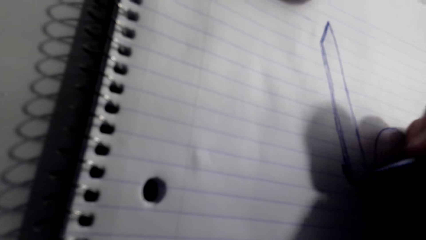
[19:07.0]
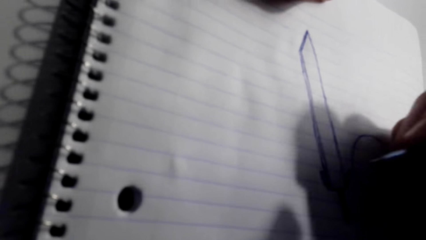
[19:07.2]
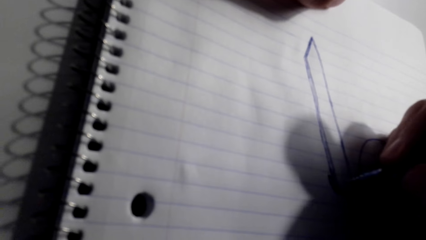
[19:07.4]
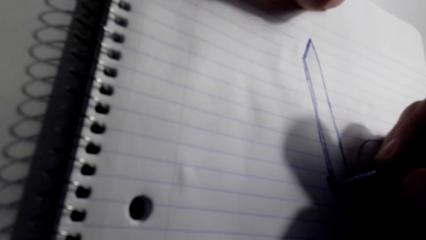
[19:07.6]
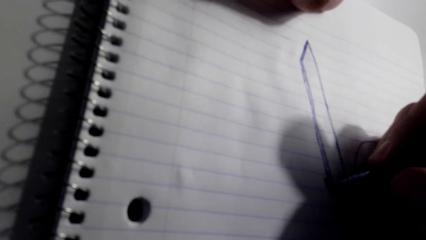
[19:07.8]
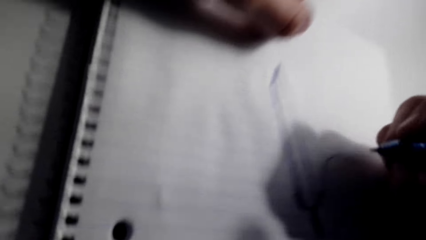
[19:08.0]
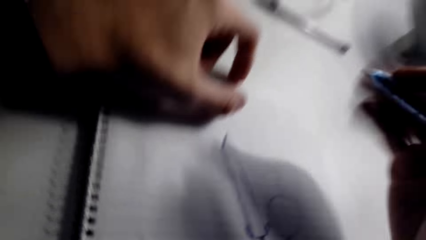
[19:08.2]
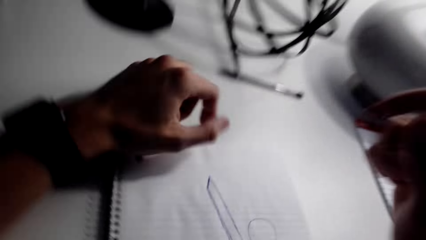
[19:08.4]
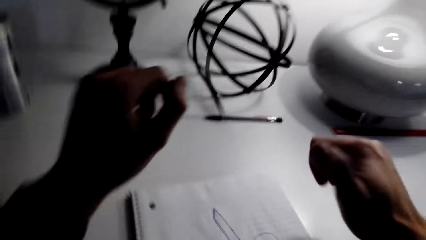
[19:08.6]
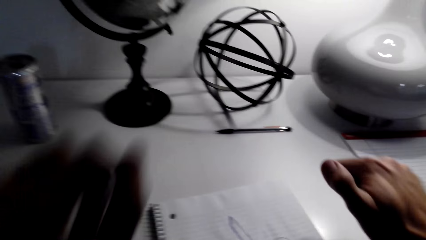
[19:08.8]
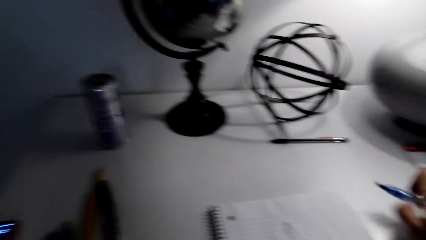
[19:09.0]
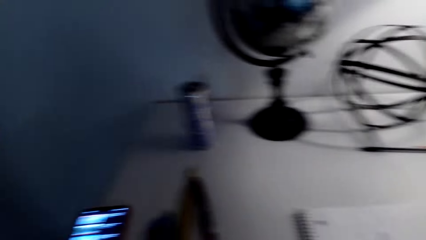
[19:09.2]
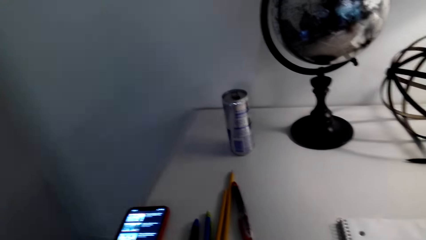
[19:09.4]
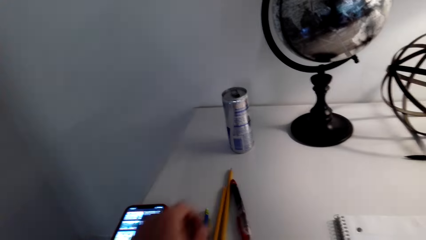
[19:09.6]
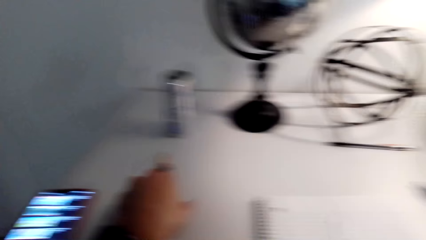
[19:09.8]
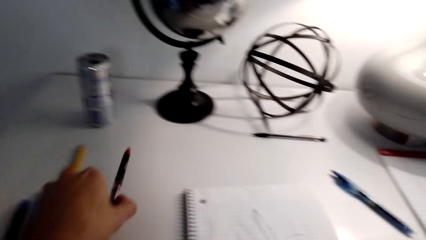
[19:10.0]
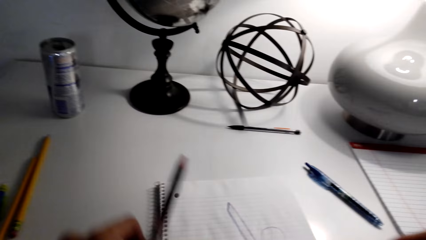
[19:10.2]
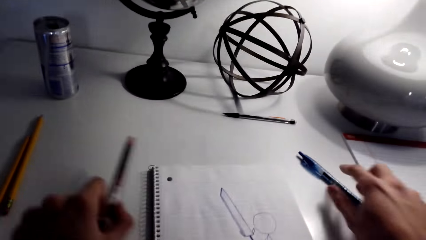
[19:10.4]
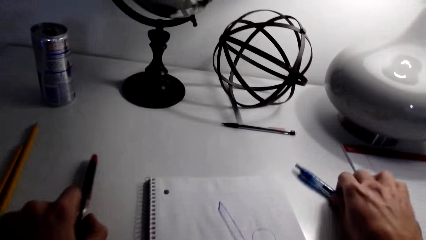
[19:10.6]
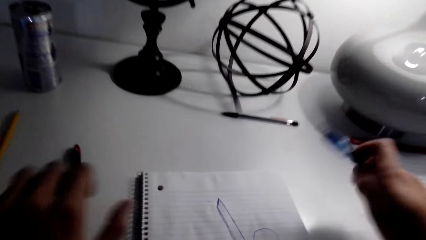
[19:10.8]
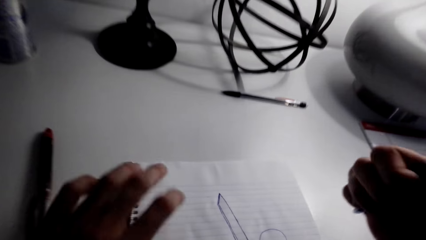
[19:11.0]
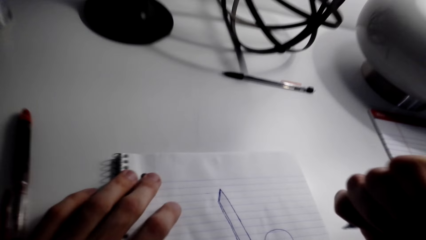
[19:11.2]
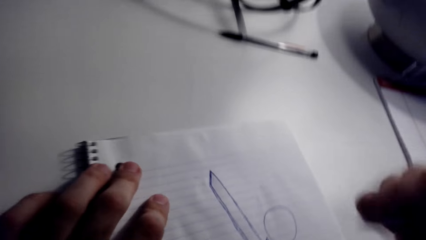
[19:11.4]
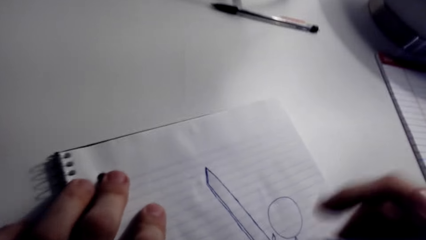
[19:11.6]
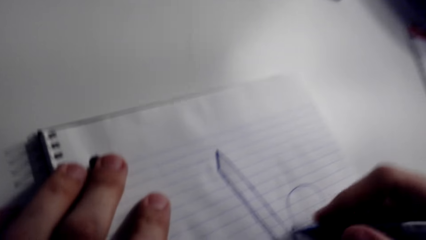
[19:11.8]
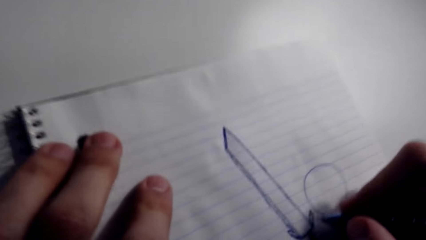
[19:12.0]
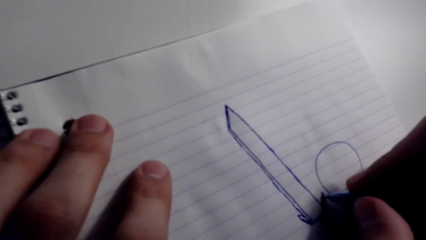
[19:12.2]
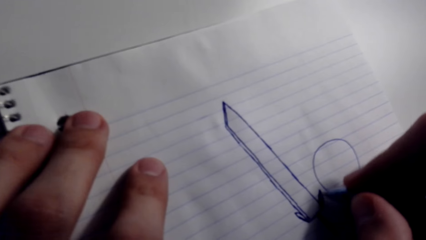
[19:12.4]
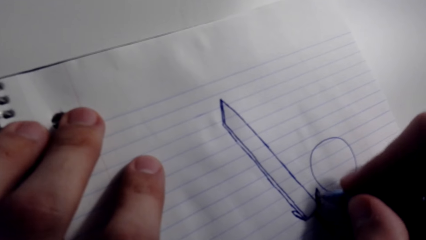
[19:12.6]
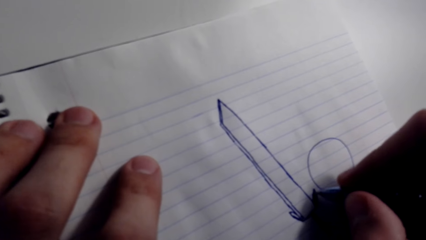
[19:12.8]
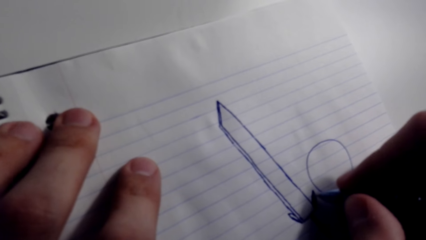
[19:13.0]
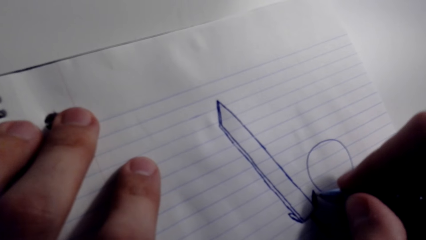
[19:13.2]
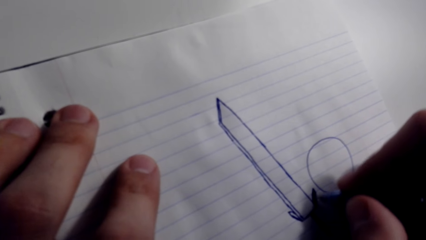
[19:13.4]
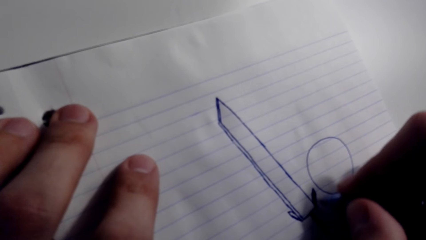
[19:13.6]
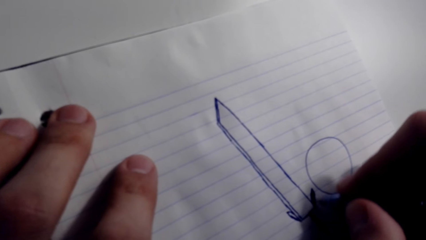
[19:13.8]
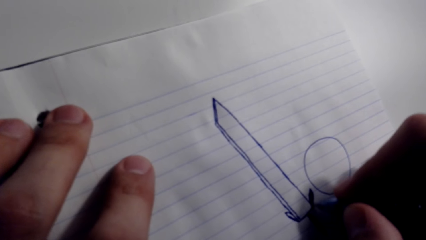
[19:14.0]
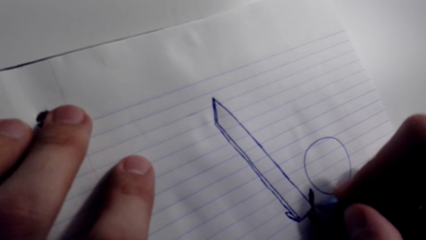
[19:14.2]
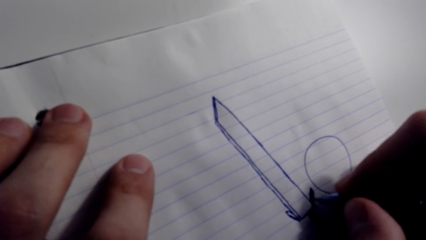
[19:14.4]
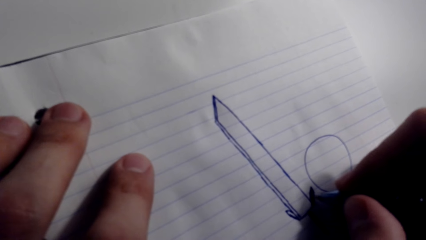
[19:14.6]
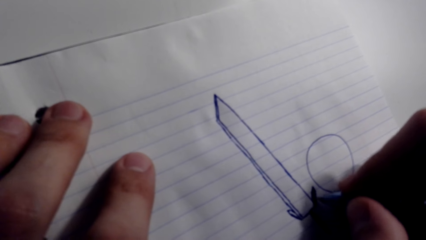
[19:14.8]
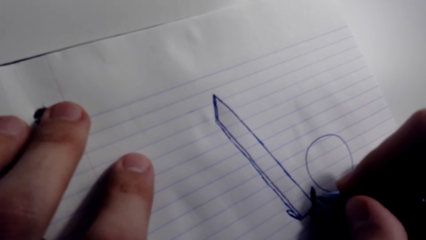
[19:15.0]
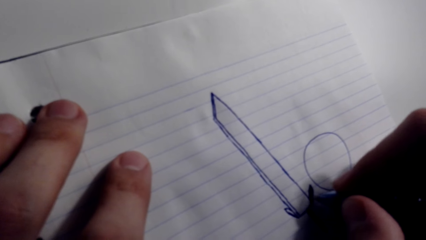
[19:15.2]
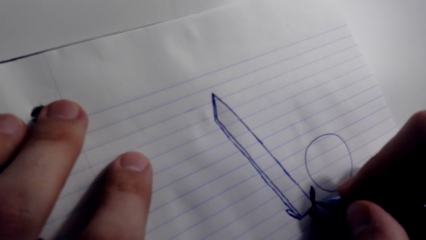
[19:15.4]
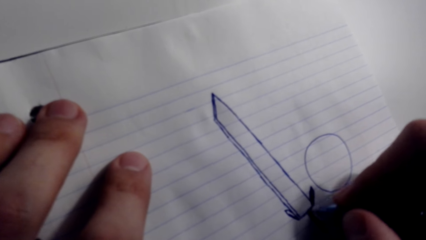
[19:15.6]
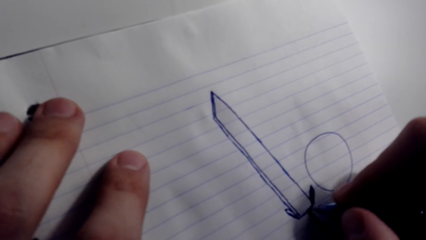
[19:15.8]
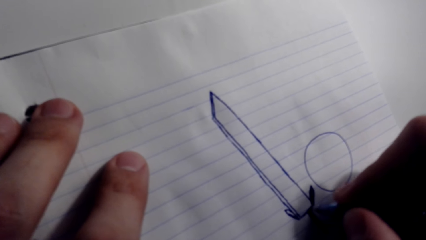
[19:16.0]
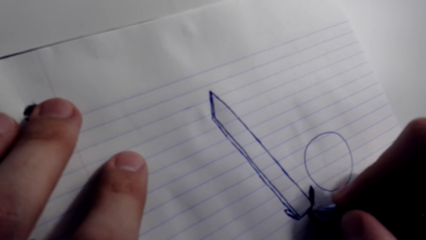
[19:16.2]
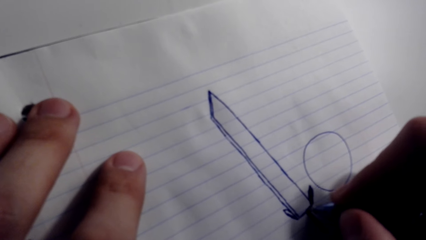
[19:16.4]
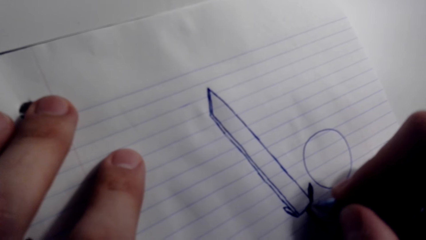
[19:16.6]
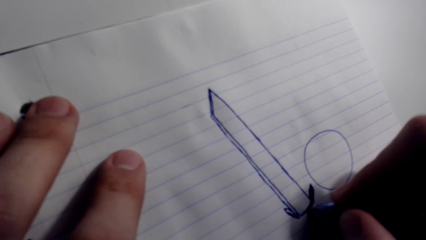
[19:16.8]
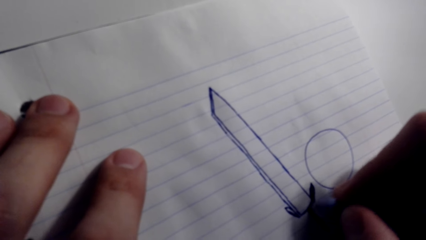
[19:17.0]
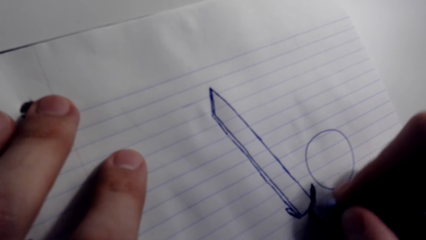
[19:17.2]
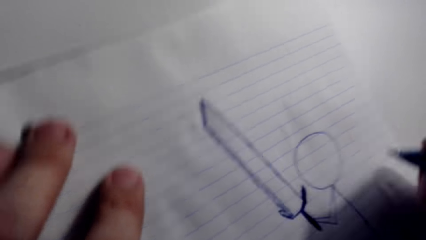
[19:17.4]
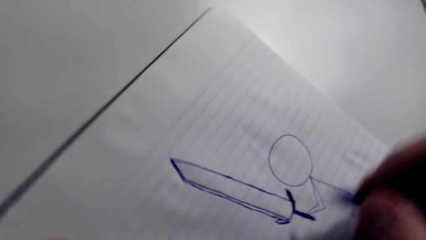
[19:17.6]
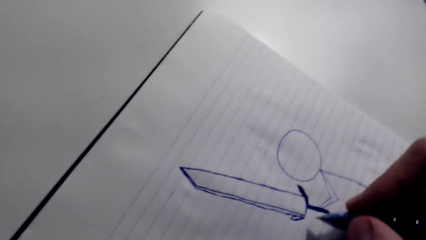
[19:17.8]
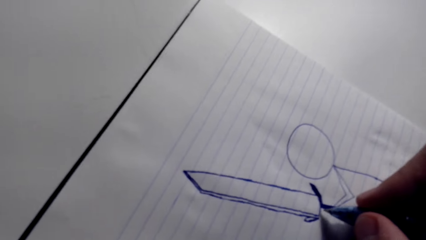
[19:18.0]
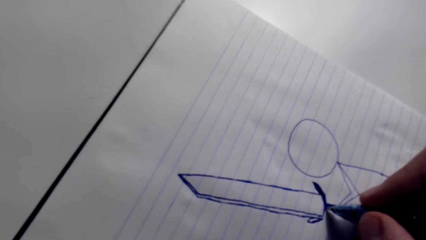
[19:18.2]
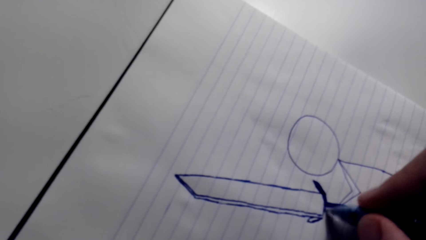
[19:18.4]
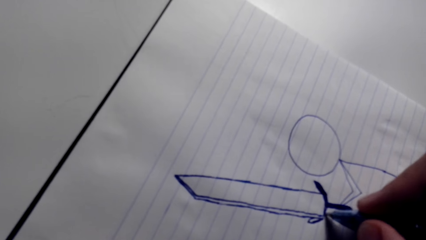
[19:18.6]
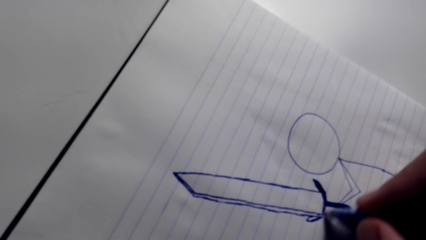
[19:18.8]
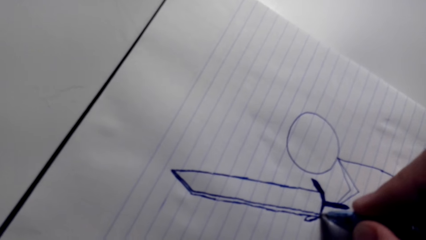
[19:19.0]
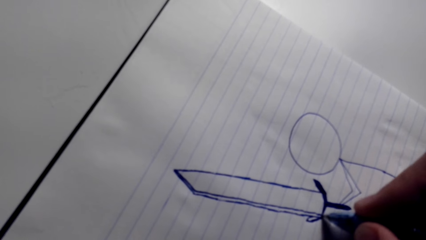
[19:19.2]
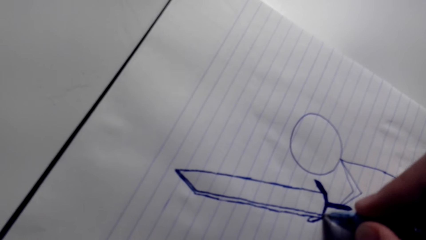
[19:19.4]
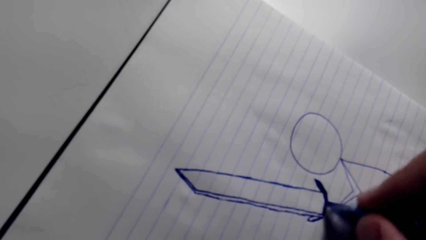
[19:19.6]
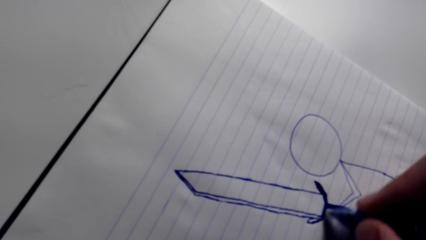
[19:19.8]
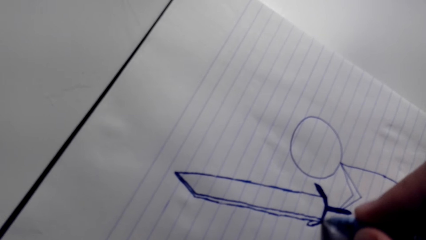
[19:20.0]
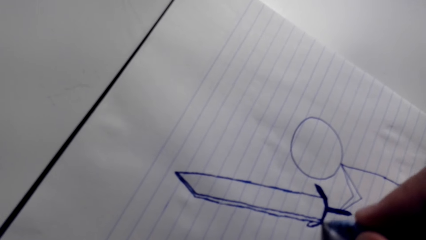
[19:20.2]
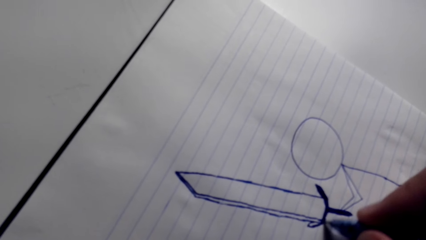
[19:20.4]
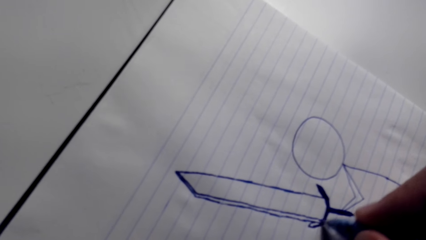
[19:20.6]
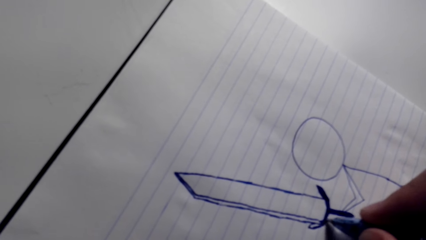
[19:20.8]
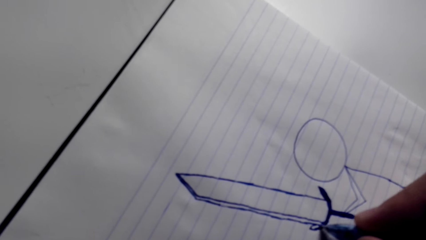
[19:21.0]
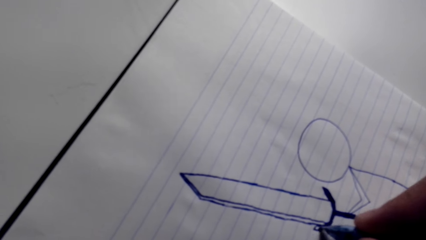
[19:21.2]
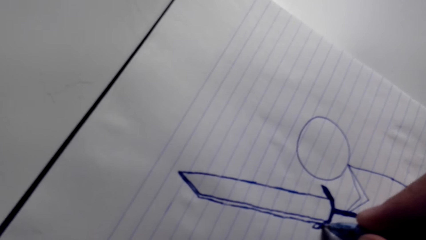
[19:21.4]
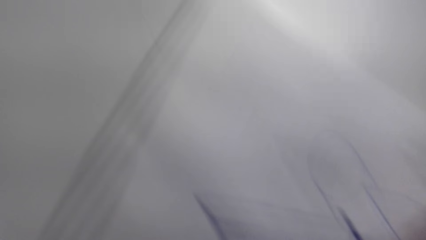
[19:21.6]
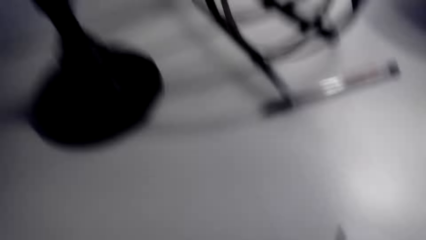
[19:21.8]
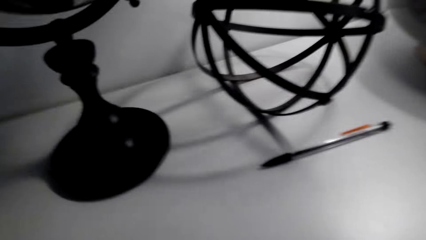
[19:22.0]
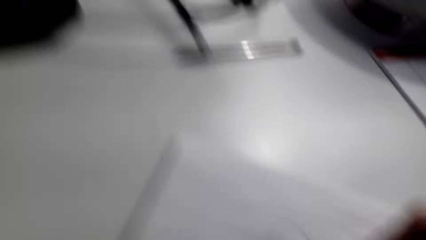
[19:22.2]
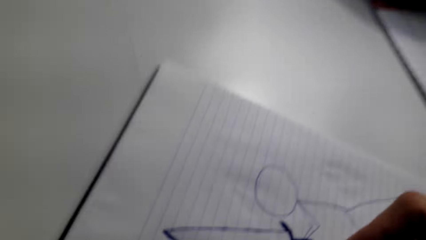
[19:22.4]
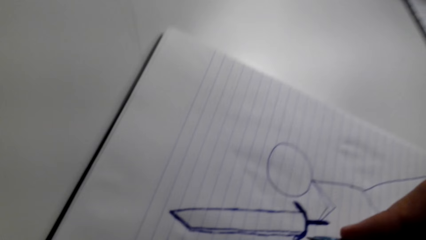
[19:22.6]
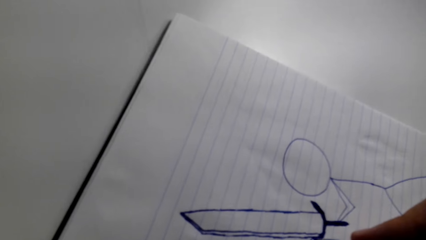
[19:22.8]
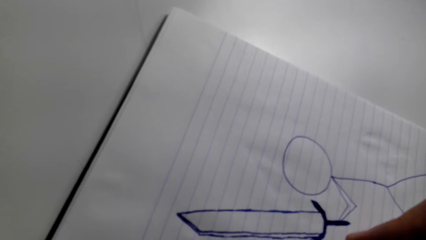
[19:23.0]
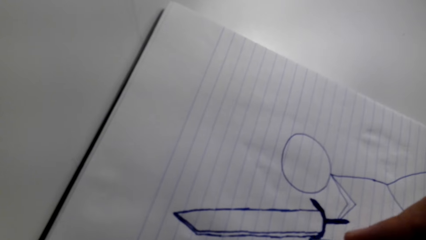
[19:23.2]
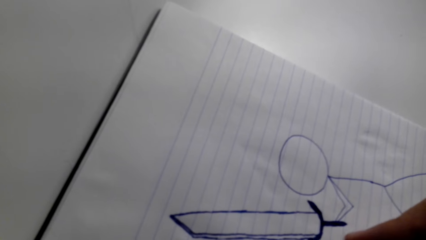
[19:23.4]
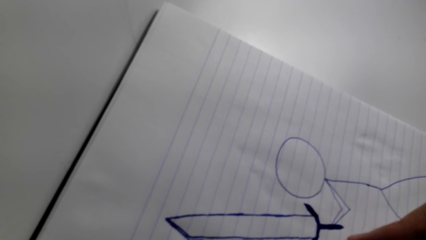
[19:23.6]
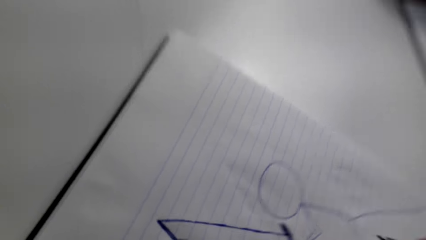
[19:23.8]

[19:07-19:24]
The camera wearer drops the pen on the table. They pick the pencil or pen from the table with the left hand. They pick up a pen with the right hand and put the pen in the left hand down. They adjust the book with the left hand. They draw on the book. They paint the sketch with the pen.
